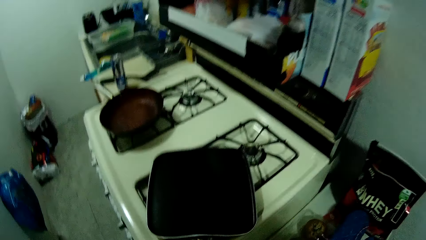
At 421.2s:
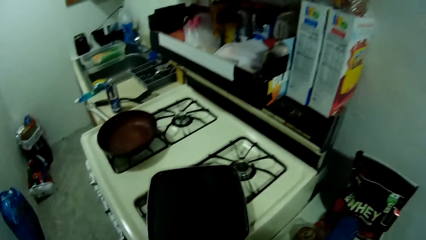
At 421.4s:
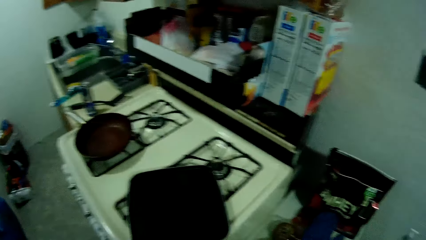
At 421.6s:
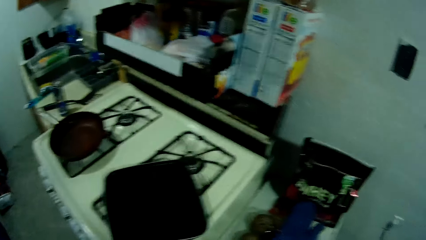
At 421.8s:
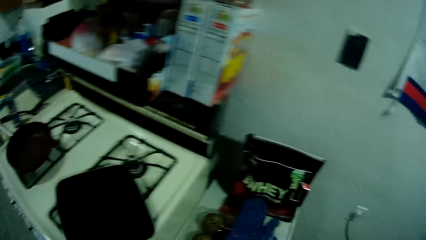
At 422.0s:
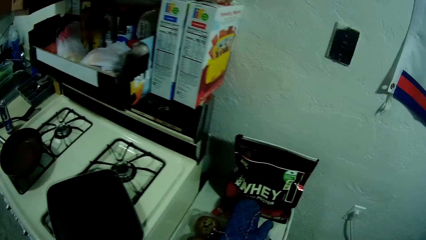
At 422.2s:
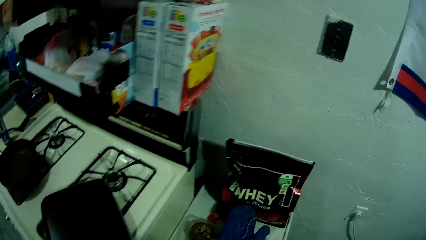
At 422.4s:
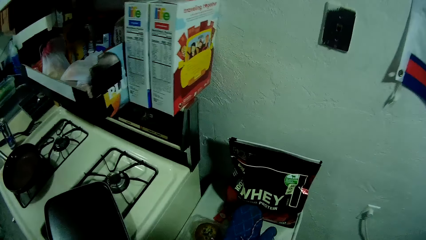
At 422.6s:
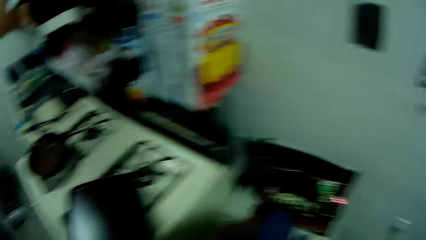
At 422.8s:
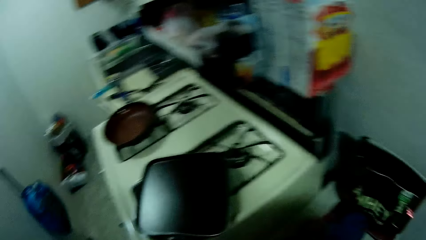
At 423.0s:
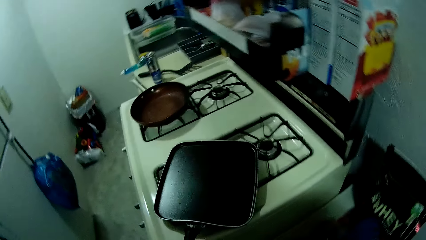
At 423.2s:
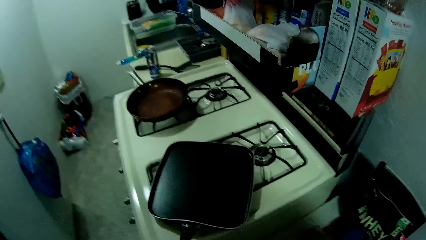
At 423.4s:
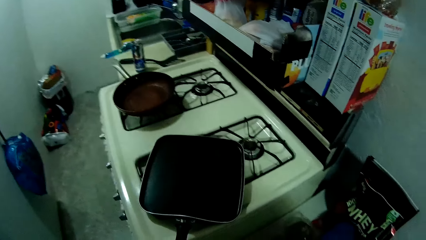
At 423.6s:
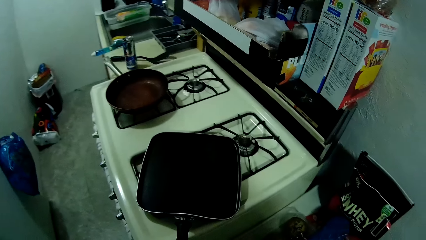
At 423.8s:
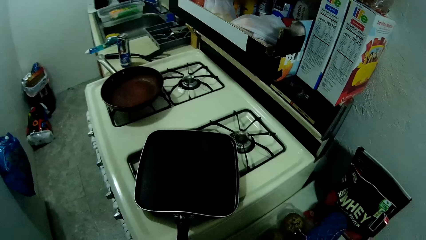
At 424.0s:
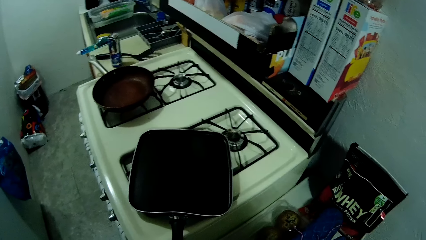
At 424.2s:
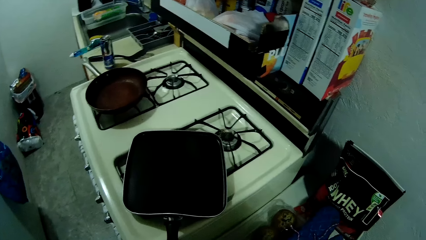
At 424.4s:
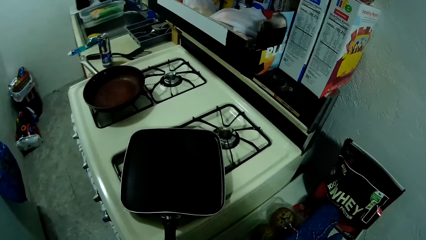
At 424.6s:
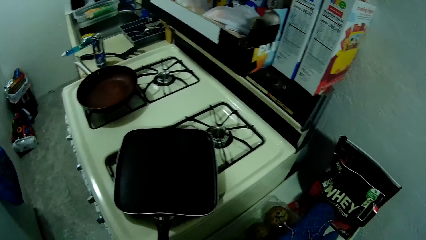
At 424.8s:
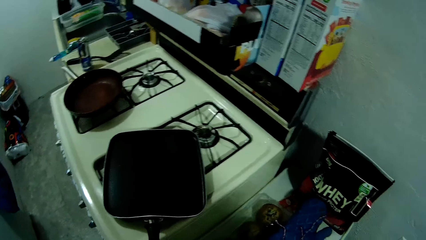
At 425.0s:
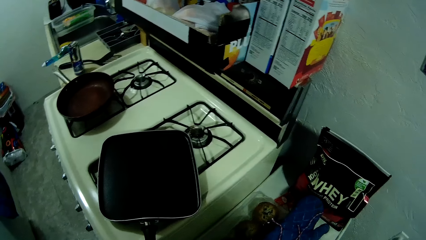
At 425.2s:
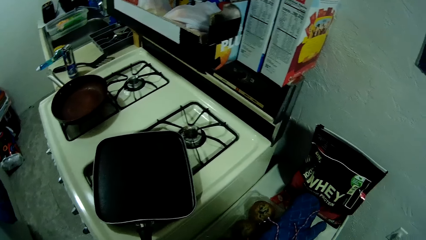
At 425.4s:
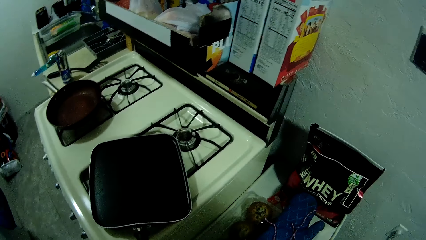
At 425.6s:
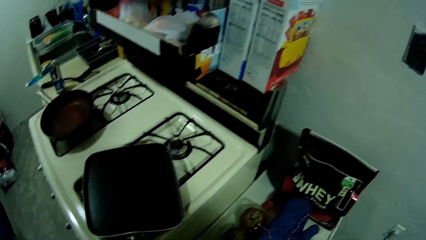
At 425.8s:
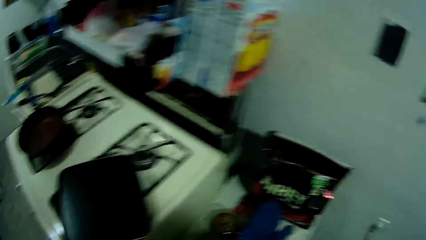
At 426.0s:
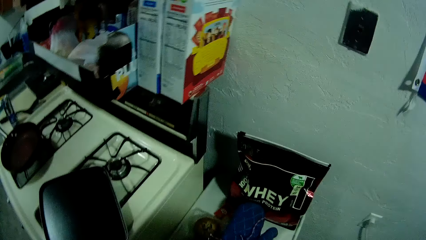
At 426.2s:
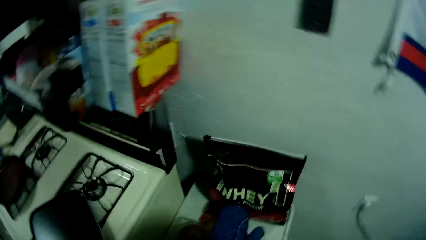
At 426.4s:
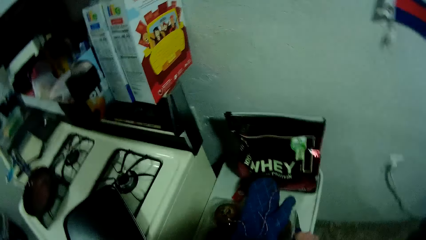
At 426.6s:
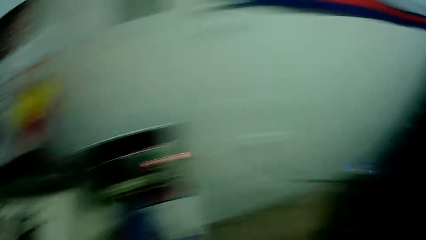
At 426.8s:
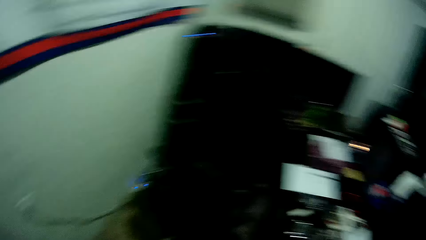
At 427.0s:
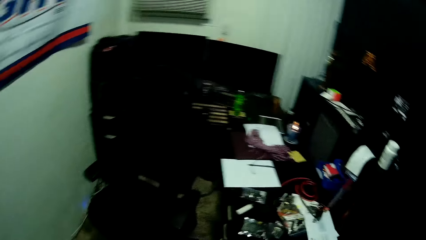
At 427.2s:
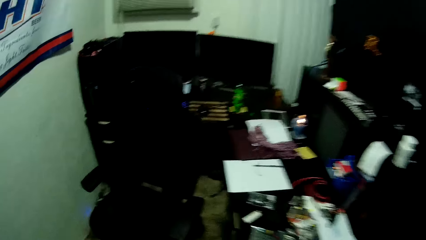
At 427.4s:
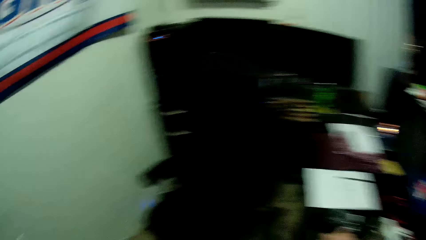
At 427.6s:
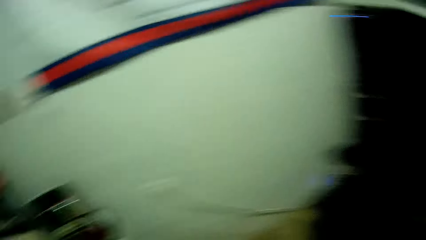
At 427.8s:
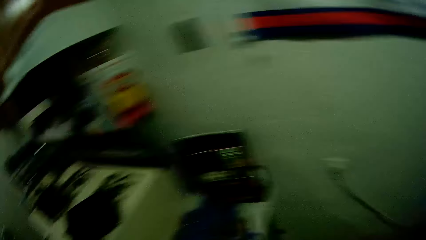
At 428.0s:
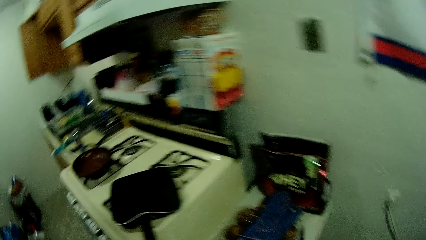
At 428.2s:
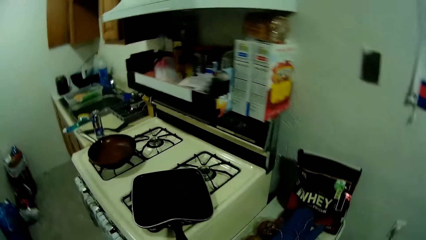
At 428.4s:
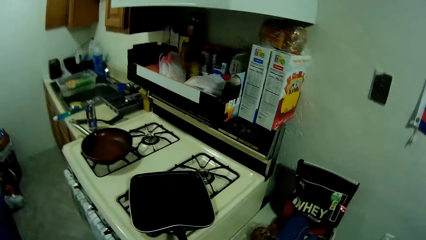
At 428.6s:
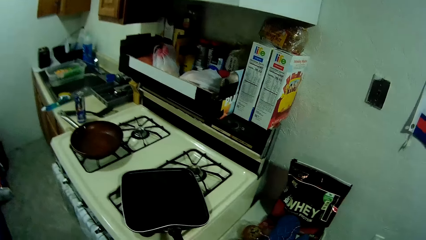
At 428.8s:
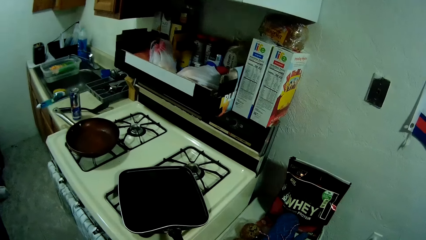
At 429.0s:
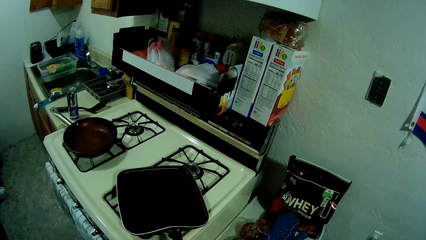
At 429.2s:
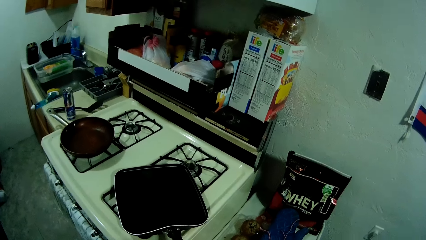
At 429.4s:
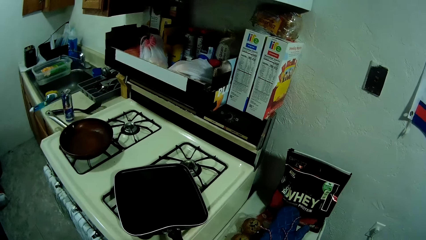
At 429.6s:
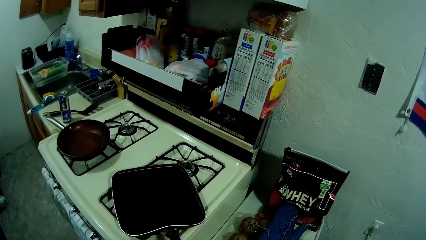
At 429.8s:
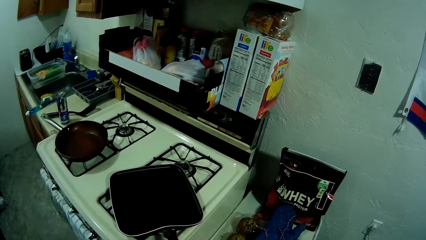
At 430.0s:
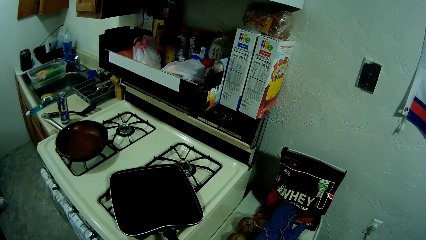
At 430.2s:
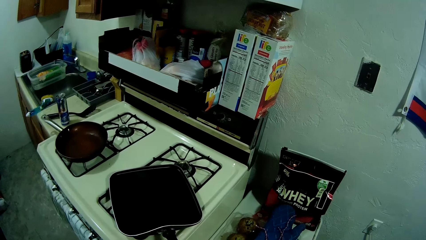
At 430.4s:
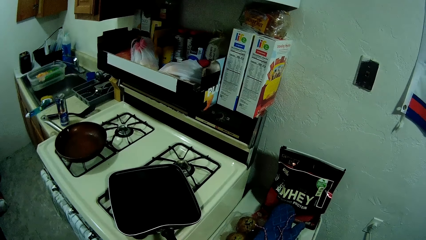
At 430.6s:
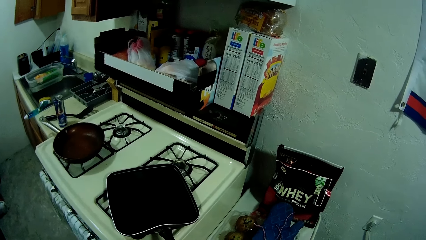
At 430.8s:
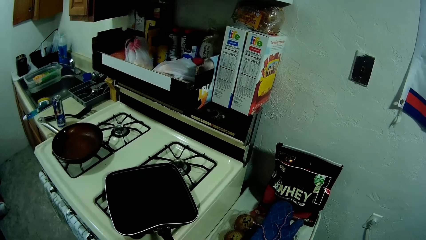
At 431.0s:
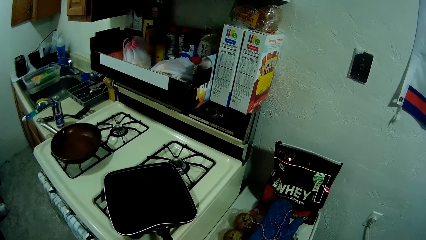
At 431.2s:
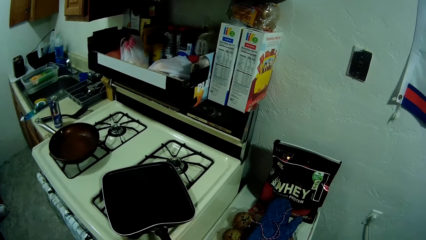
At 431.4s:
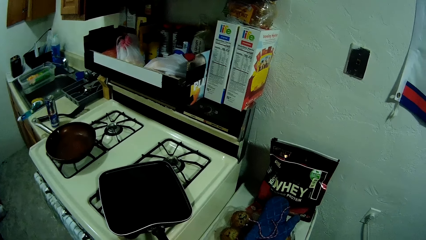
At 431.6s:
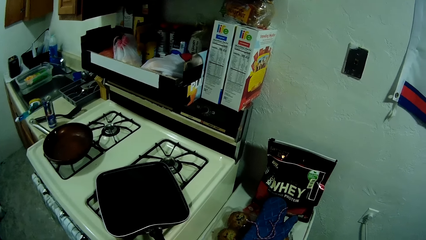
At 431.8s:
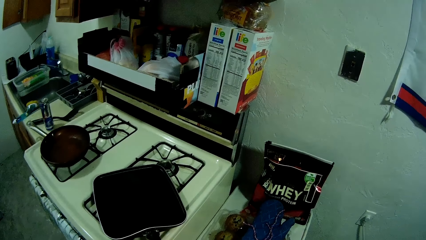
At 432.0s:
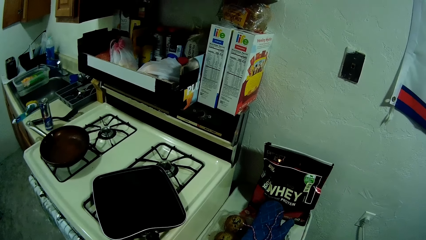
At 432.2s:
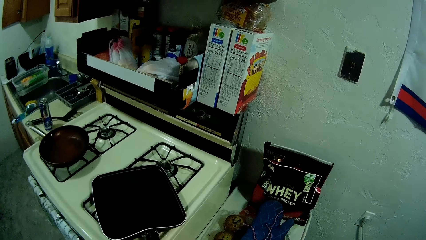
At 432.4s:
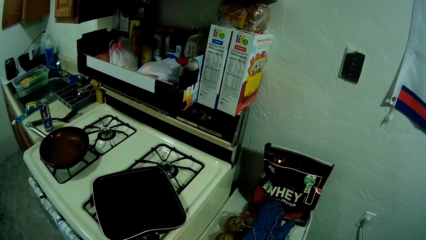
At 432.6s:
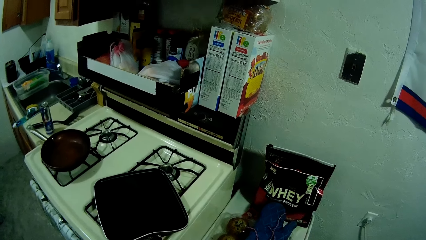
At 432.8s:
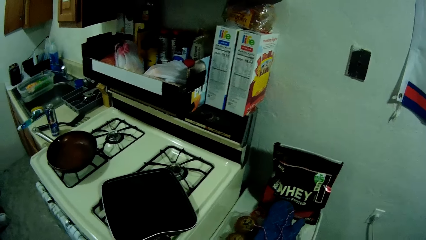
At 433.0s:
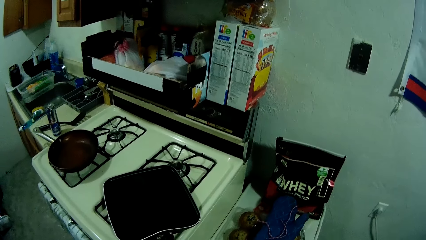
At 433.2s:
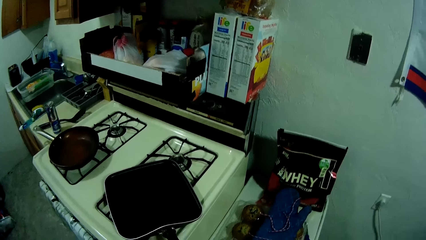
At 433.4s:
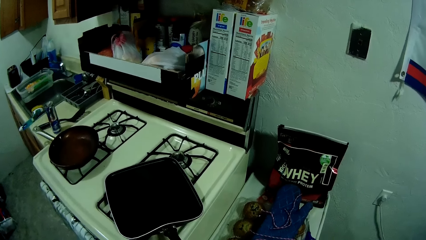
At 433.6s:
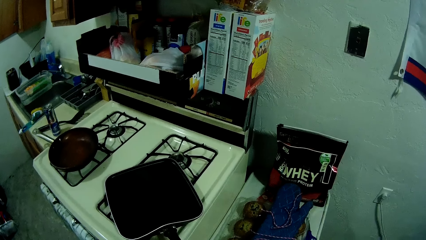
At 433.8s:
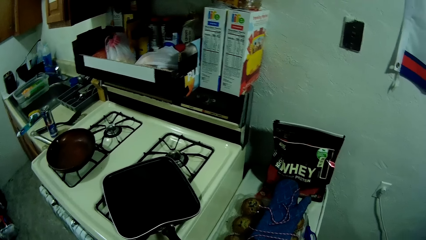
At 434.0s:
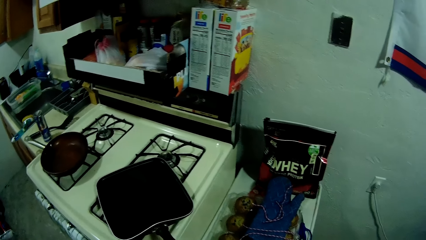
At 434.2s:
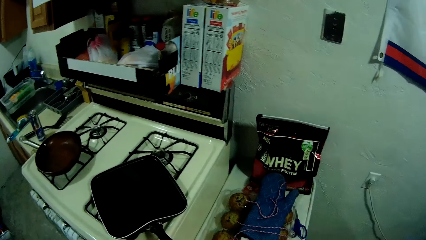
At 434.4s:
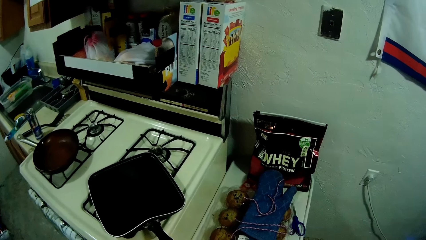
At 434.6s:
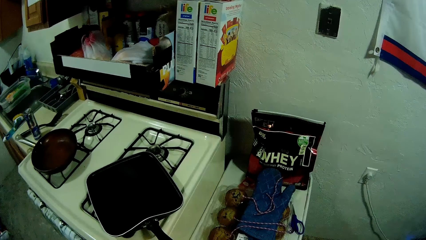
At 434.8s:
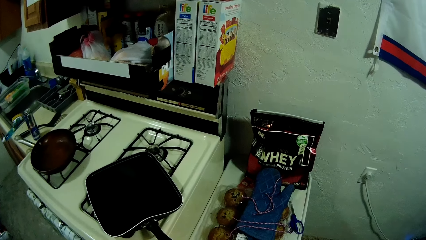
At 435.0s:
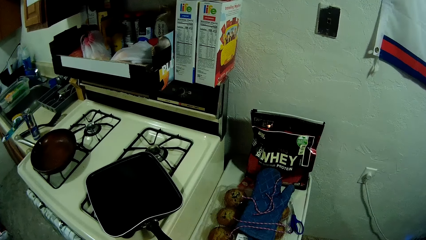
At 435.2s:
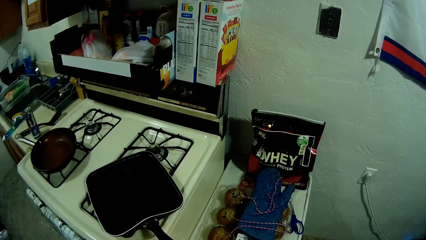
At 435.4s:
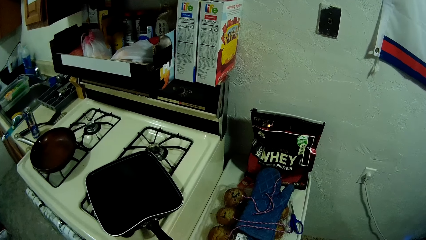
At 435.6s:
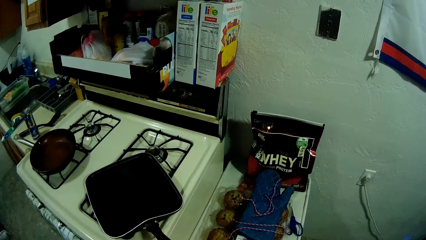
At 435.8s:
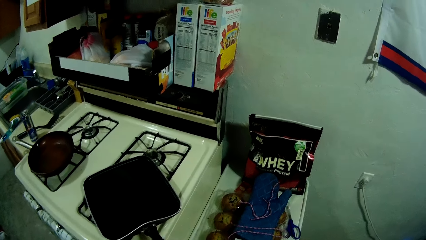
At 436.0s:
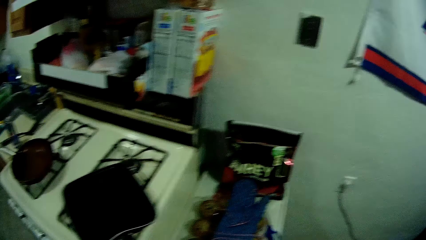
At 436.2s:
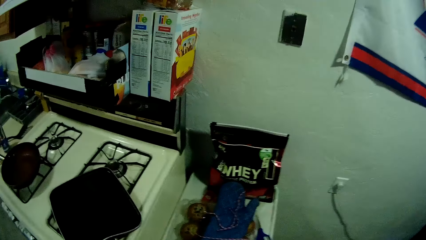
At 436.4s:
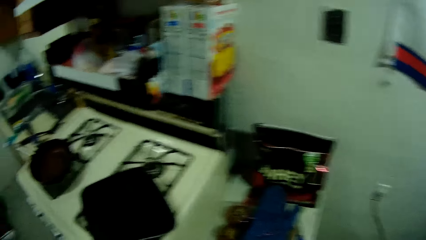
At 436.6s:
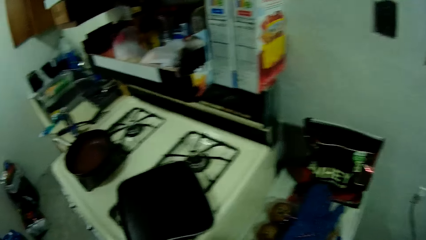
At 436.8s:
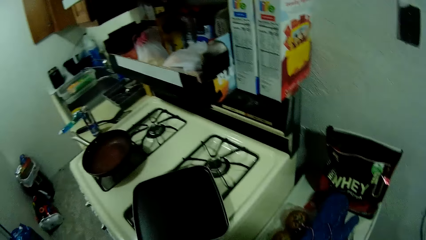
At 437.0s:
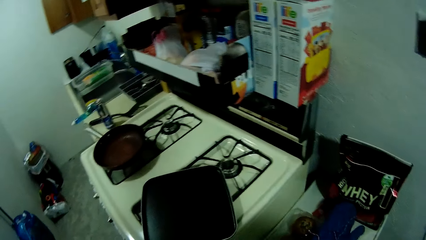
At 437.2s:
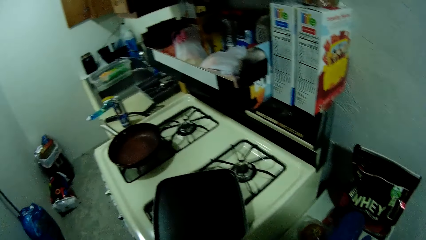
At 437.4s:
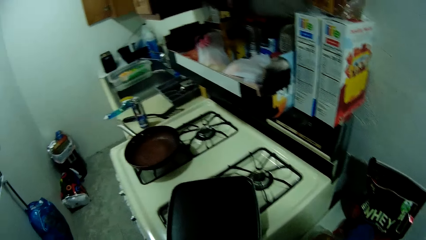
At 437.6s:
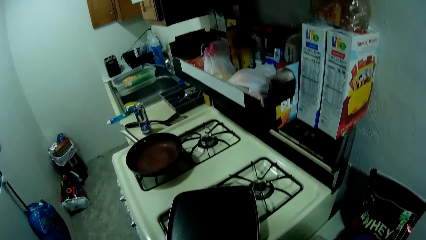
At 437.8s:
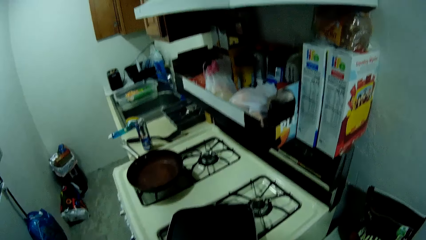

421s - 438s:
The camera wearer looks around the room. They look around. They look at a cooker.
